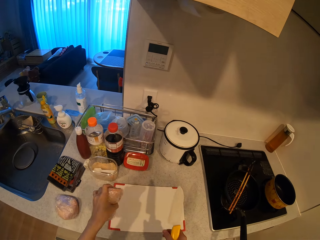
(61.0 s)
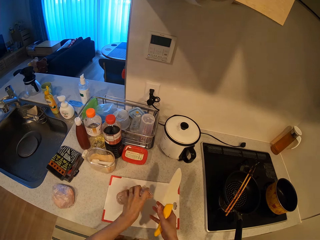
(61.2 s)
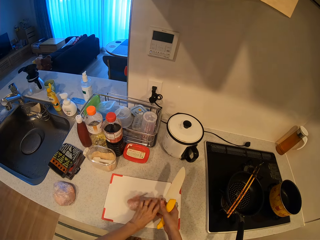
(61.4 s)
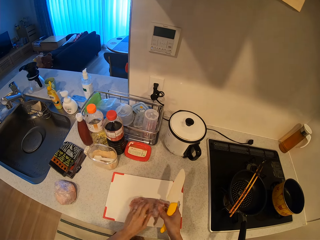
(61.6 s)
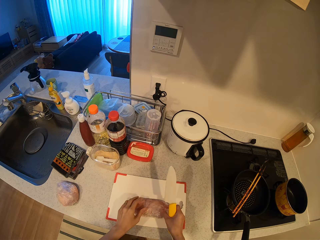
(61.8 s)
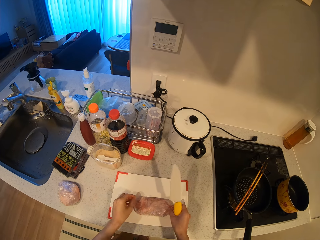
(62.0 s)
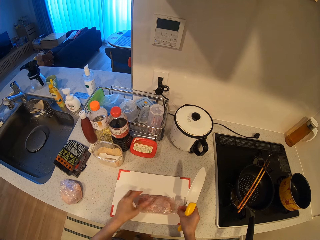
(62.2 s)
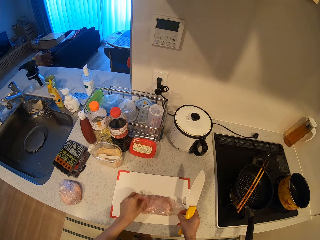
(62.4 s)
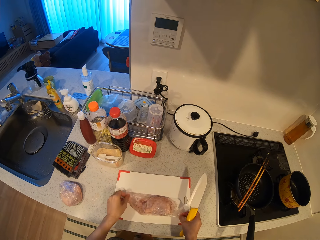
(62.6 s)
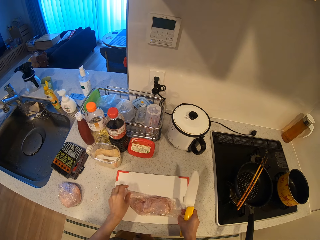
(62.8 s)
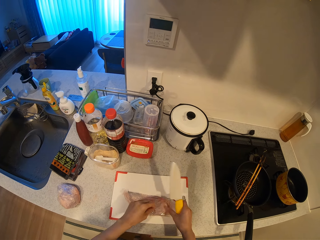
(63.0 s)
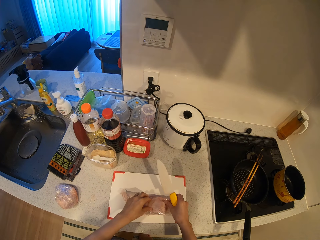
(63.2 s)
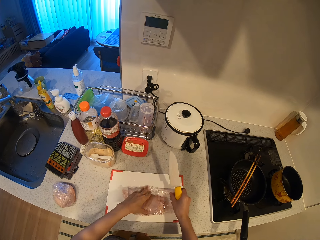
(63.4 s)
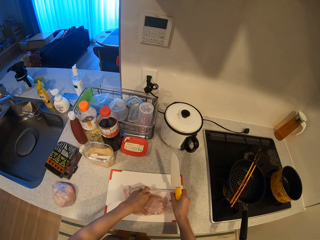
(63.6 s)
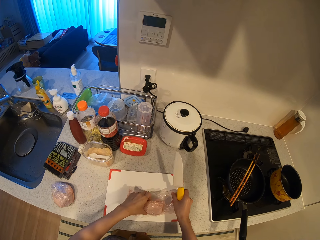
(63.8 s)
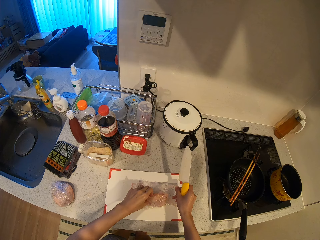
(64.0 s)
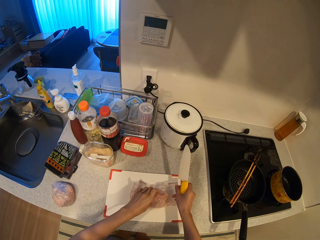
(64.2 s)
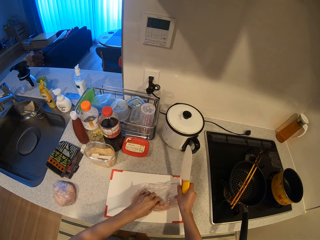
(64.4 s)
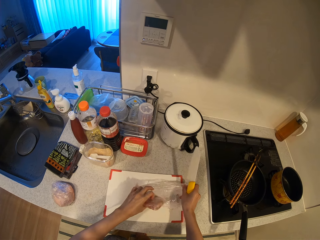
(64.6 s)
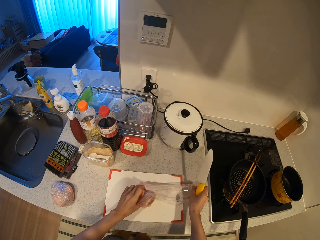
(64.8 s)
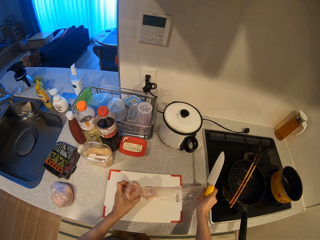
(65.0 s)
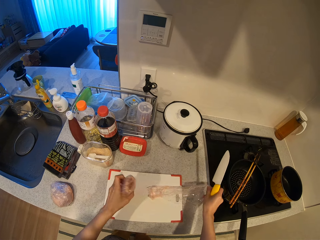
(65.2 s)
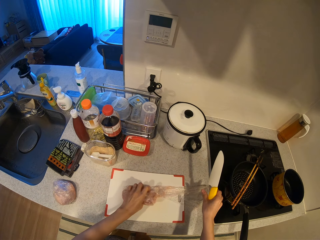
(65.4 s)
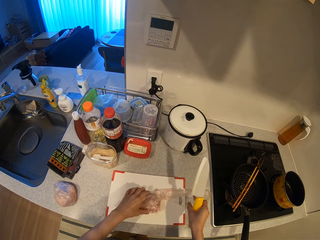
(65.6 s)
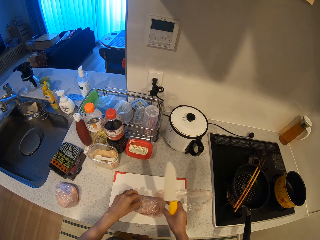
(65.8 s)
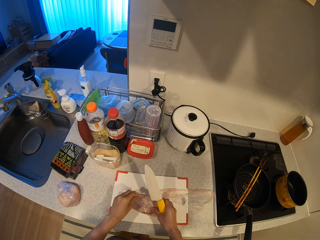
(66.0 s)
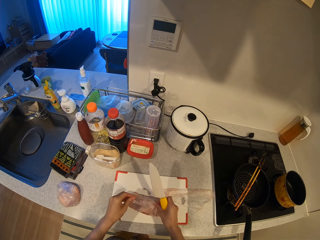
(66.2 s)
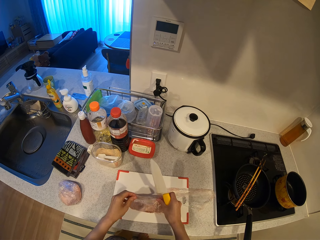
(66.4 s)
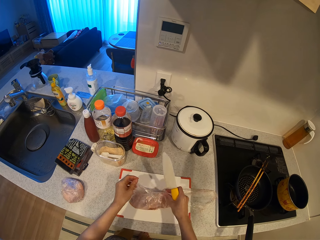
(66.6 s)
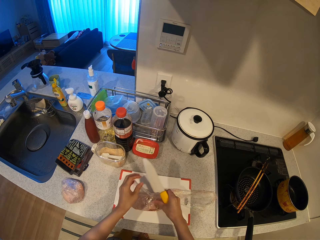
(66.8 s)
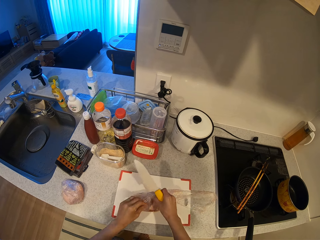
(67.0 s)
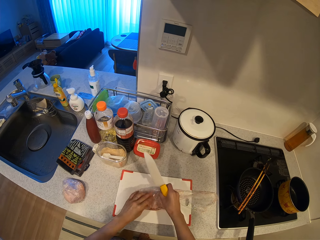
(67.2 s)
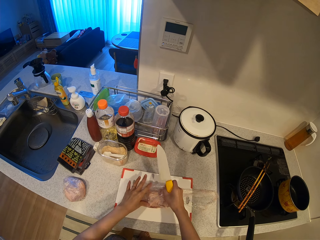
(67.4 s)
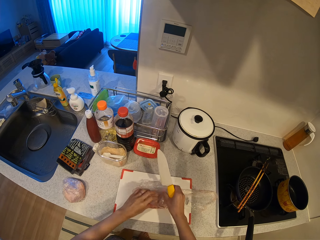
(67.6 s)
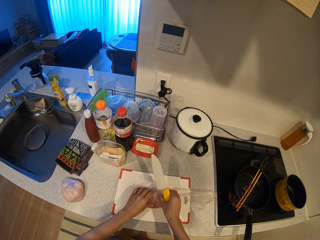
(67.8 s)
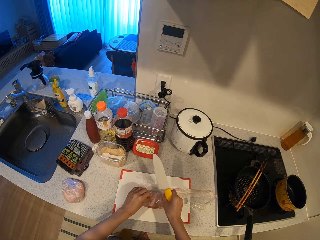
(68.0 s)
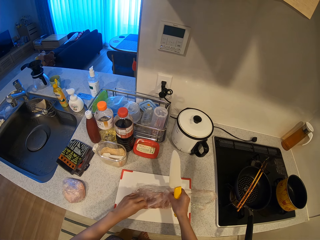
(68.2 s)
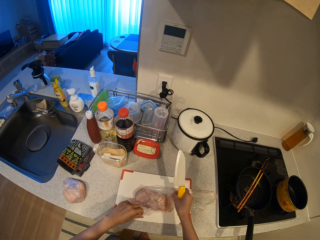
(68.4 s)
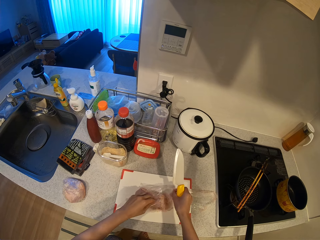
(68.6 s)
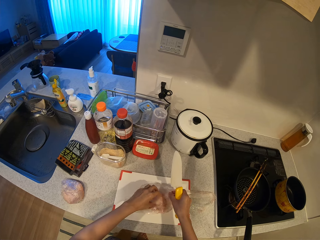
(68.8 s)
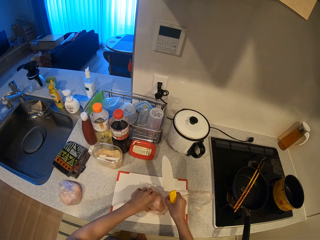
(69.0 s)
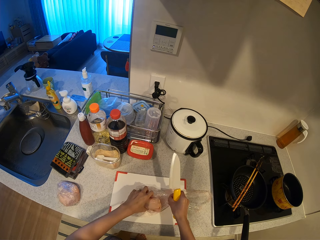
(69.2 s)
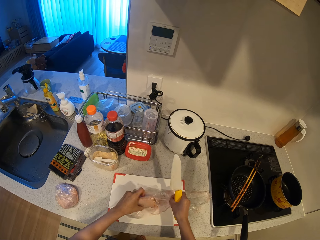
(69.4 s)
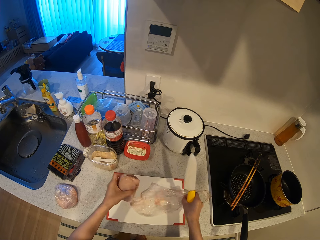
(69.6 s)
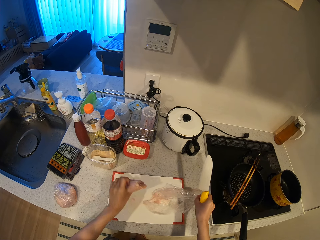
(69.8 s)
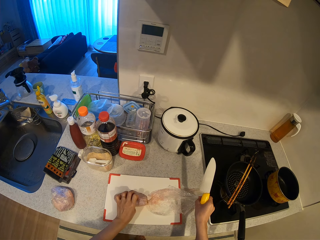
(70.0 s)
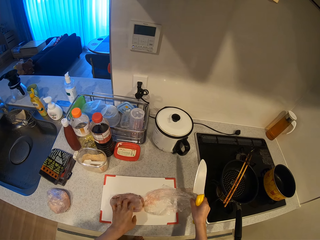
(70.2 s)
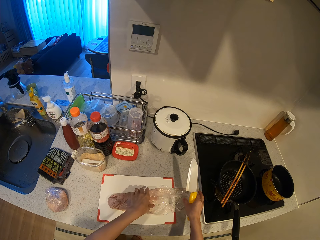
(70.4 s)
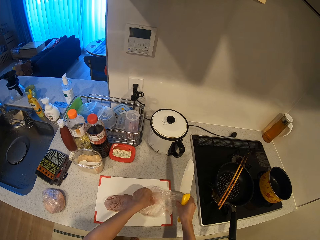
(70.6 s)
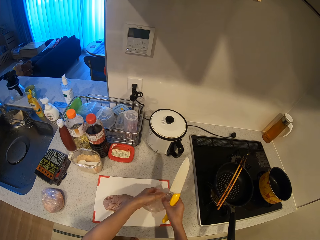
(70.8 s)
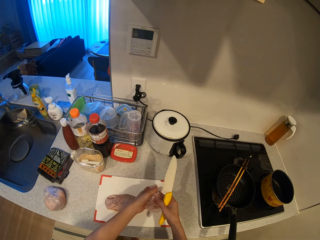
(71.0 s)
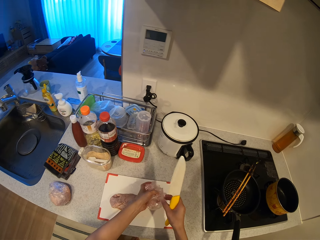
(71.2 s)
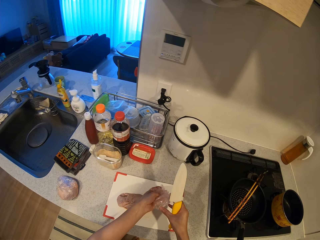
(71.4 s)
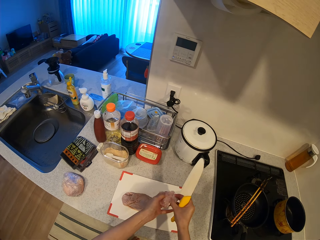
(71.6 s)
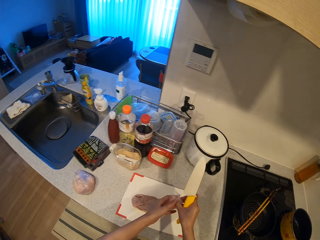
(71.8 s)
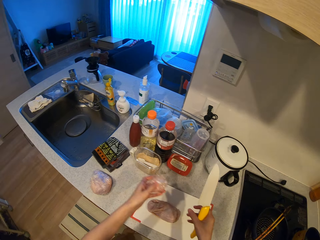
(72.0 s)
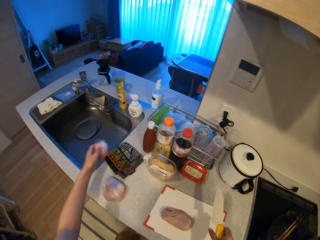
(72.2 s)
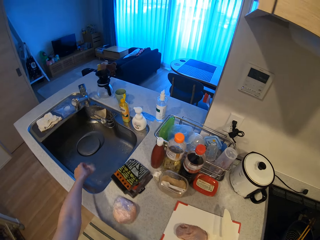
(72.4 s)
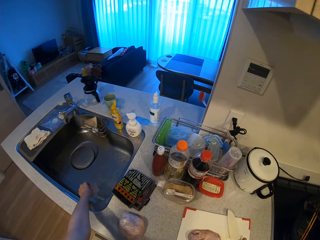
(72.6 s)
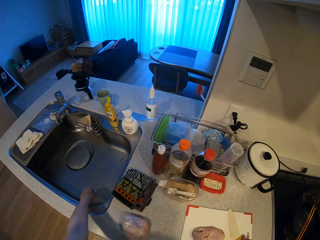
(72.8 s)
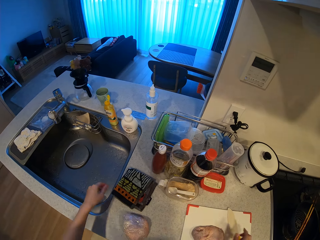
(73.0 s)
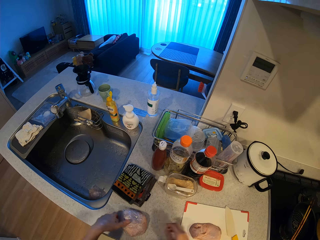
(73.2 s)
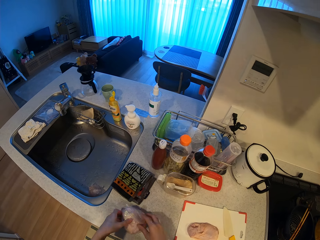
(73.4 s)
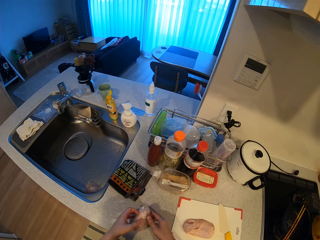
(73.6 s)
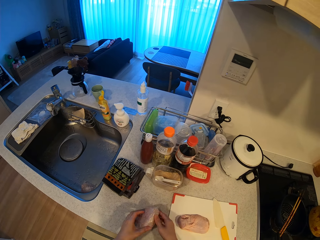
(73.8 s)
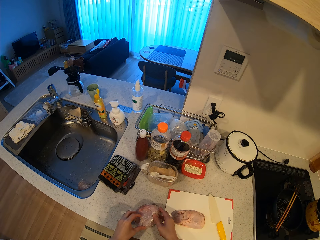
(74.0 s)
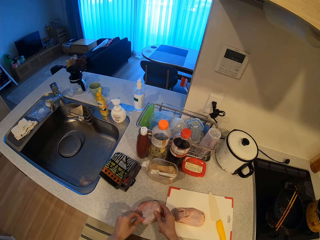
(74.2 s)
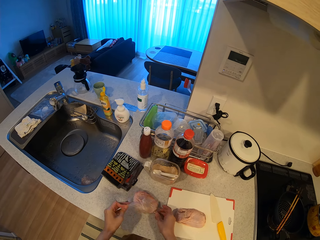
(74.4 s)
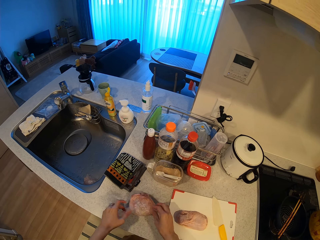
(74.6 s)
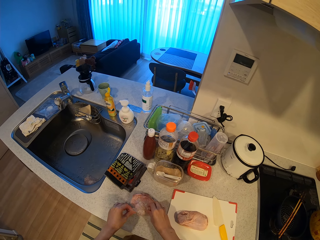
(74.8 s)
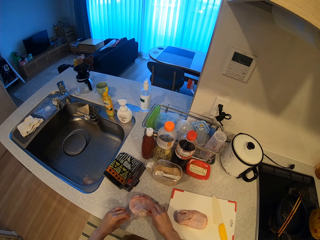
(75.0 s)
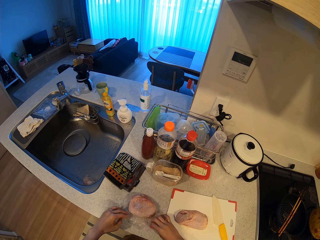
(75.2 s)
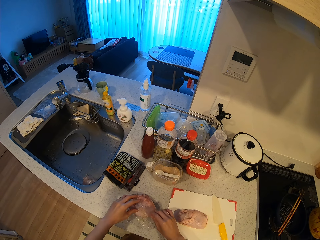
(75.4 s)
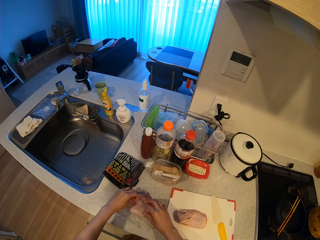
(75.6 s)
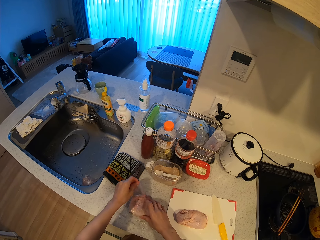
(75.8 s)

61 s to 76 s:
The camera wearer picks up the meat from the countertop. They put the meat on the chopping board. They remove the meat from a nylon. They pick up the nylon from the chopping board. They put the nylon into the kitchen sink. They pick up another meat.

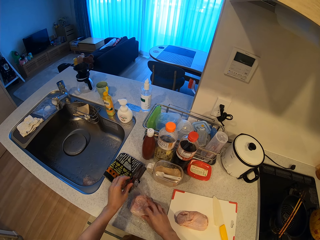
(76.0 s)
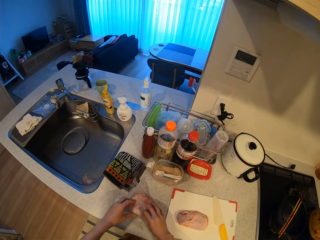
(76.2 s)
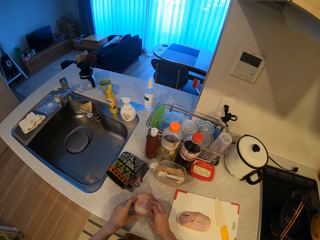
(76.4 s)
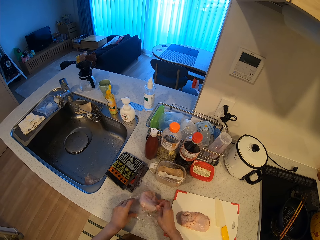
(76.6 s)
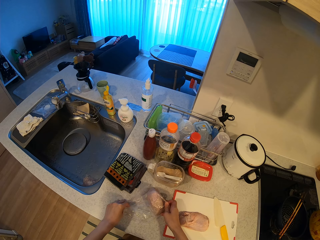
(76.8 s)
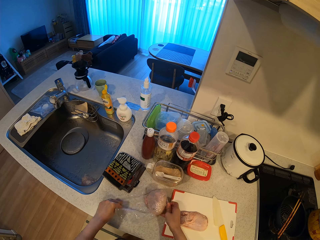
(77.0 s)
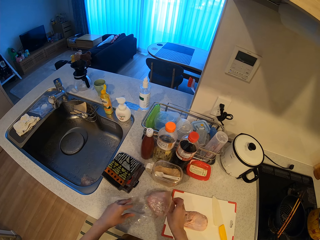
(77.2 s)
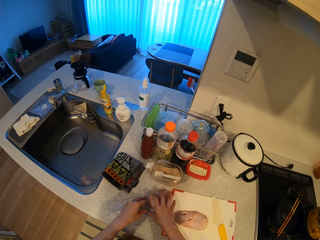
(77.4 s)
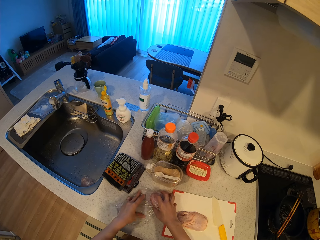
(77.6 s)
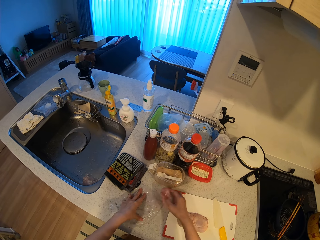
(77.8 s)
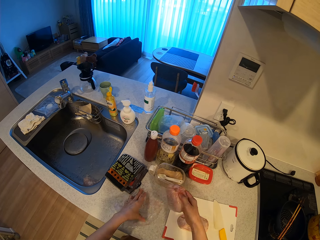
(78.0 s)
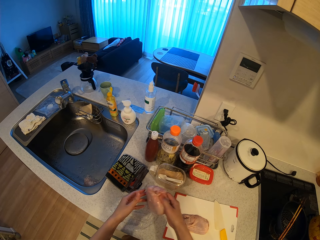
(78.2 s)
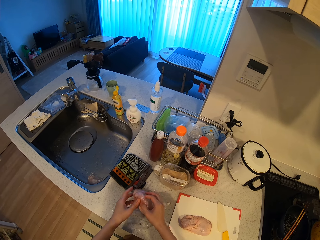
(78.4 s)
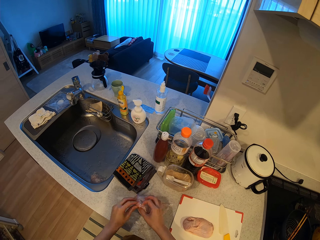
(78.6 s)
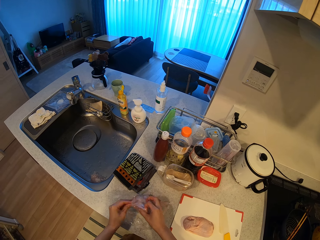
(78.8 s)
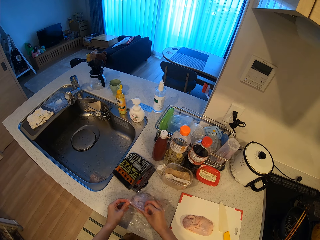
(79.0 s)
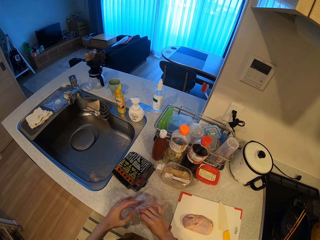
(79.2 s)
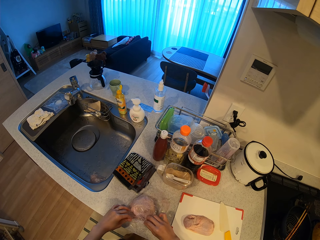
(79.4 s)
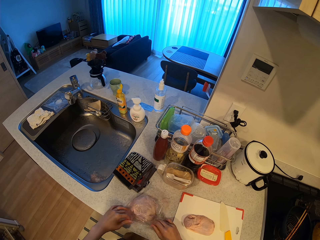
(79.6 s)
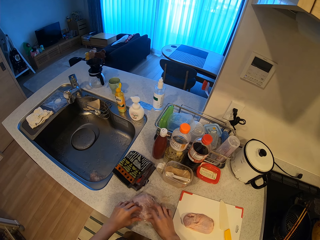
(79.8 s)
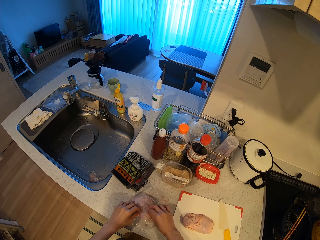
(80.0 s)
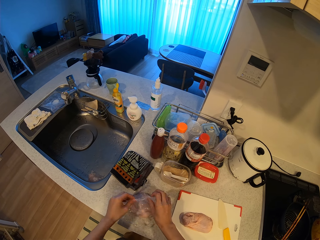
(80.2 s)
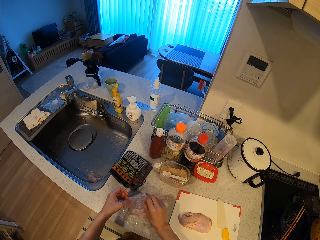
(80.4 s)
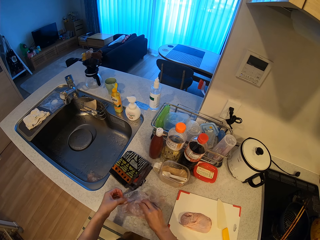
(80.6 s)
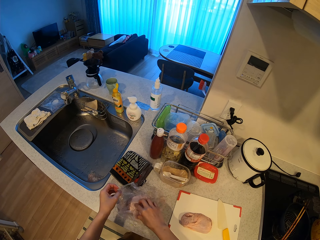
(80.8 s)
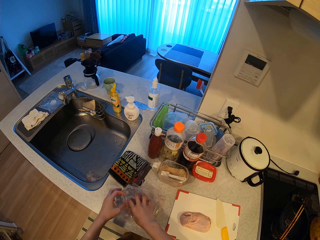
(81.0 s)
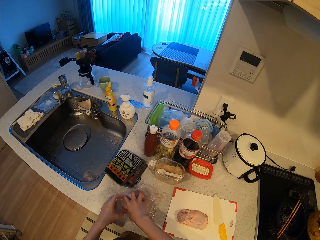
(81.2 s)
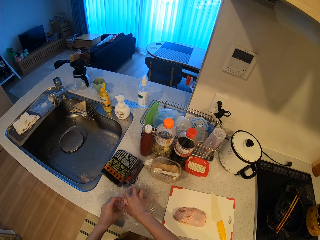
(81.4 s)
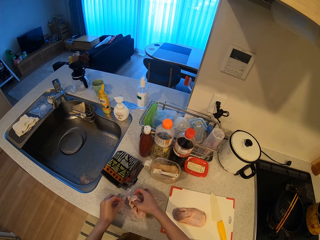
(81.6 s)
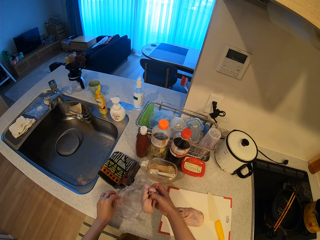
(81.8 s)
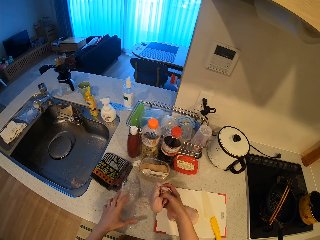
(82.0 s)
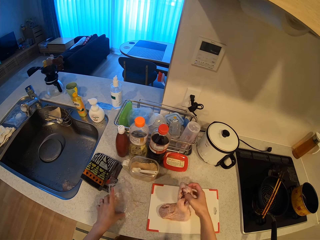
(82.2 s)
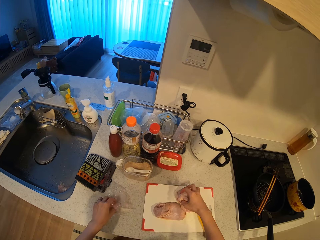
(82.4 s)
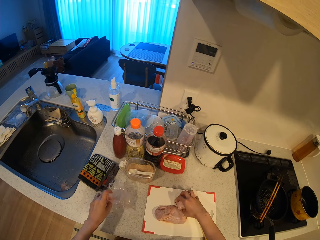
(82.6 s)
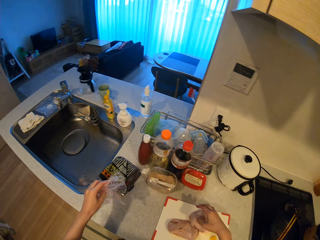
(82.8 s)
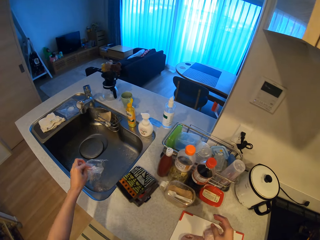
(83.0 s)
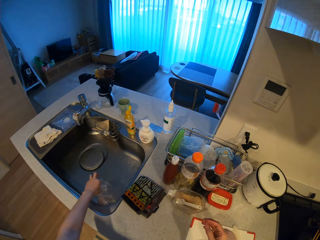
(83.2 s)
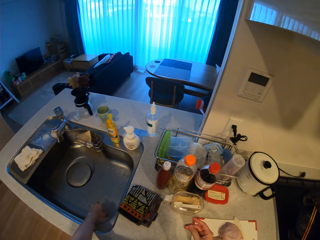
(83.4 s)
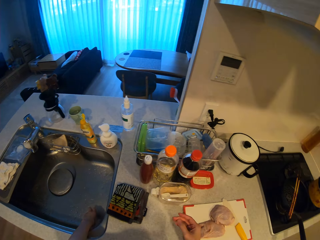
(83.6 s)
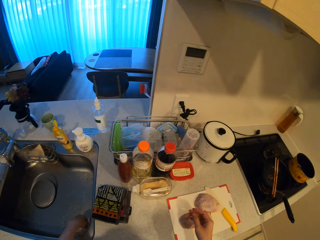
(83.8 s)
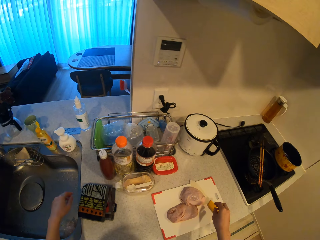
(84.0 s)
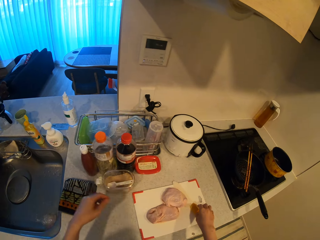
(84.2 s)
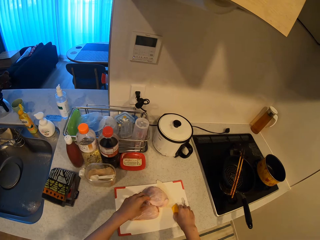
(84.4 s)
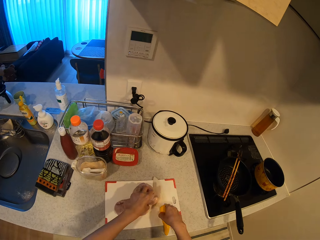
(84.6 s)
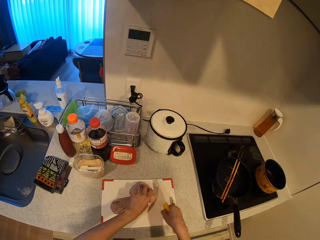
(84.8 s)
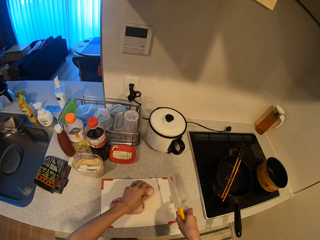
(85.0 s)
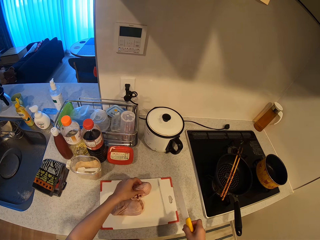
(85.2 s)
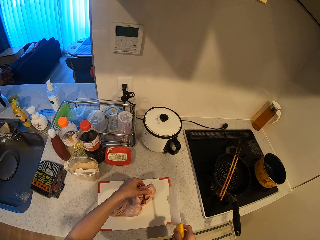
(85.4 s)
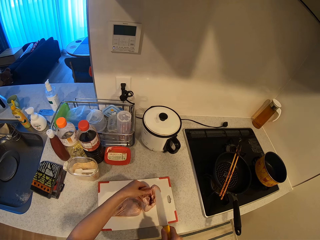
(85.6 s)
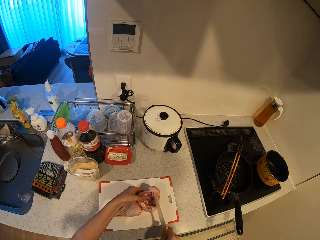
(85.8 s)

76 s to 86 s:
The camera wearer unwraps the meat. They remove the meat from the nylon. They drop the meat on the chopping board. They pick up the nylon from the countertop. They drop the nylon into the kitchen sink. They pick up the knife from the chopping board.
